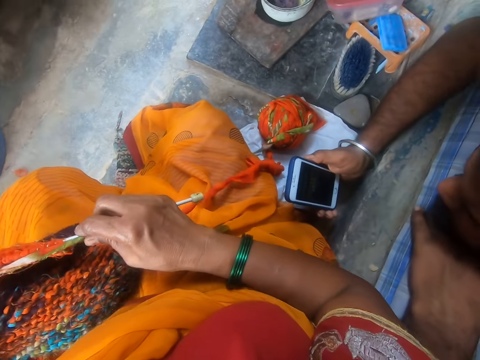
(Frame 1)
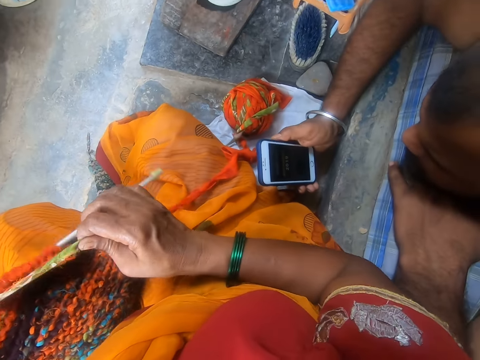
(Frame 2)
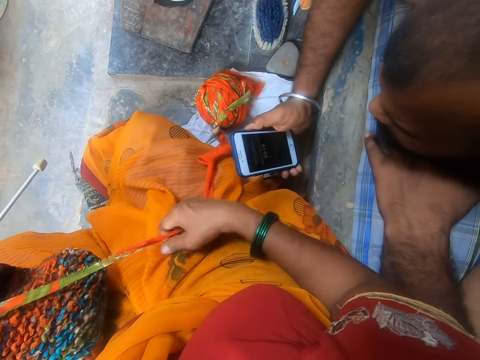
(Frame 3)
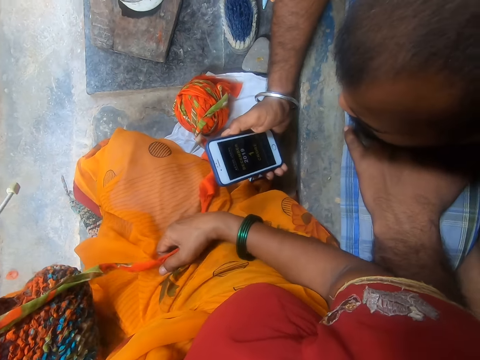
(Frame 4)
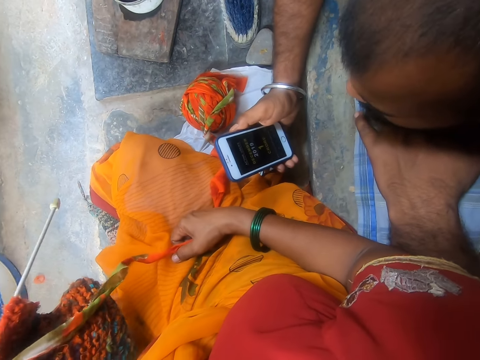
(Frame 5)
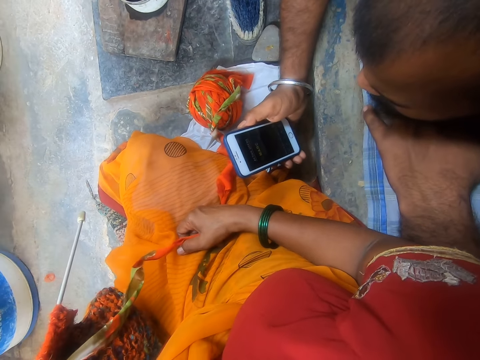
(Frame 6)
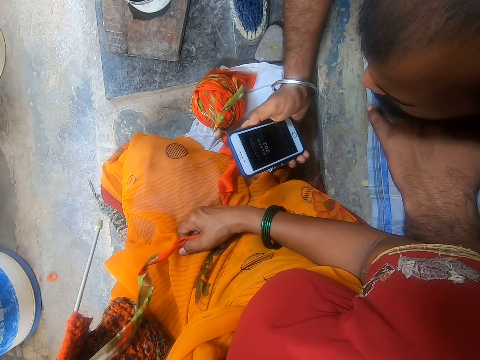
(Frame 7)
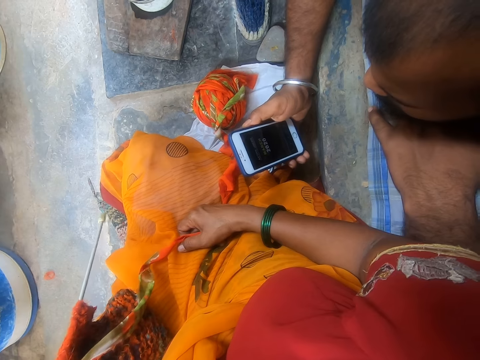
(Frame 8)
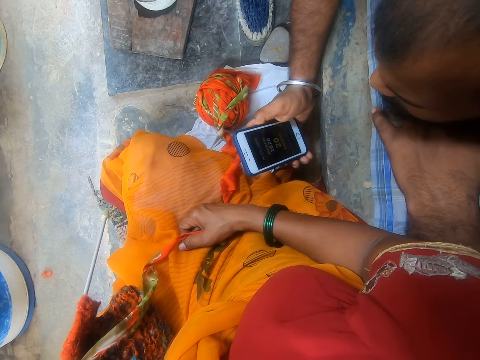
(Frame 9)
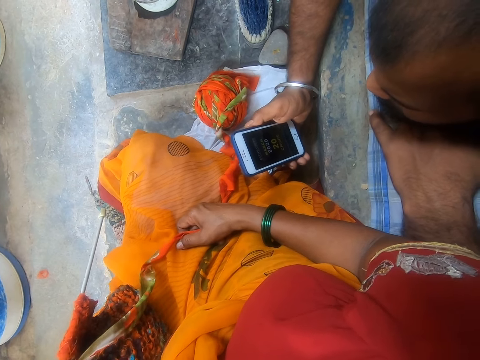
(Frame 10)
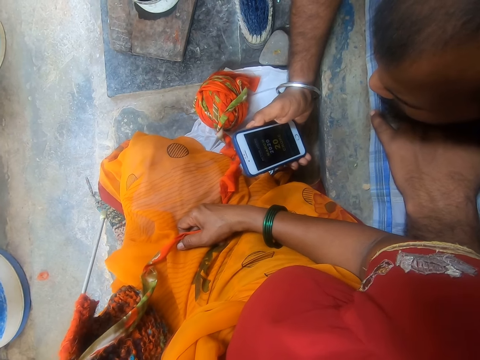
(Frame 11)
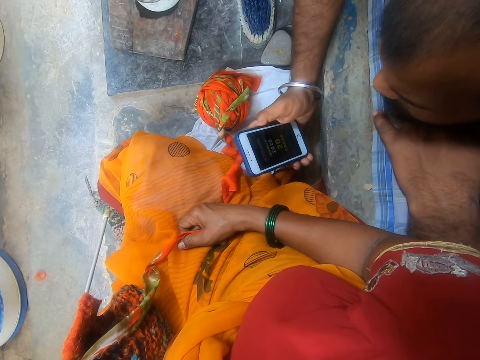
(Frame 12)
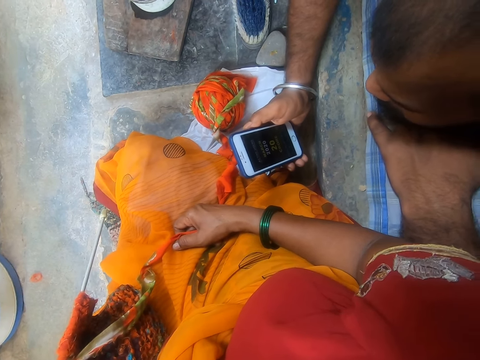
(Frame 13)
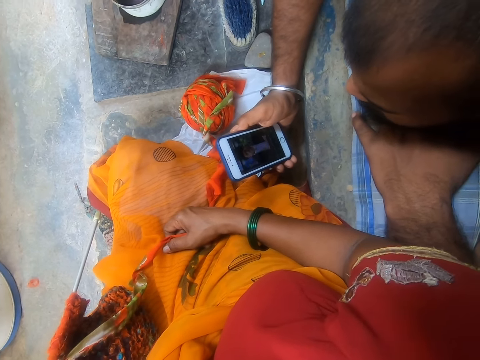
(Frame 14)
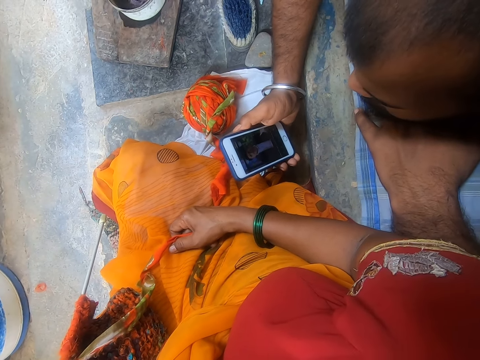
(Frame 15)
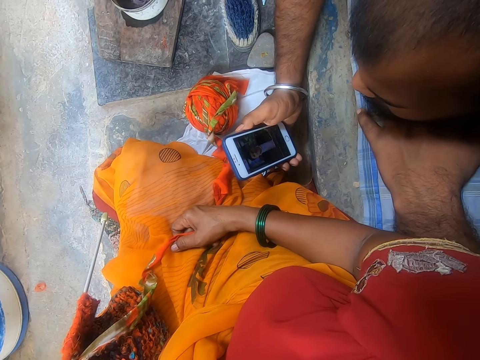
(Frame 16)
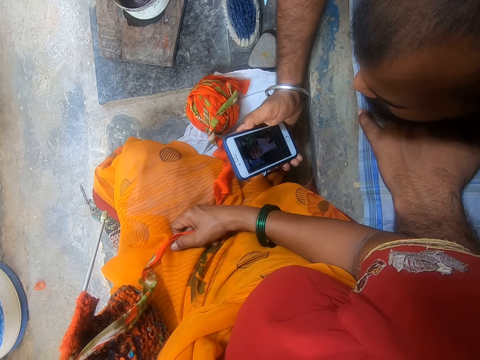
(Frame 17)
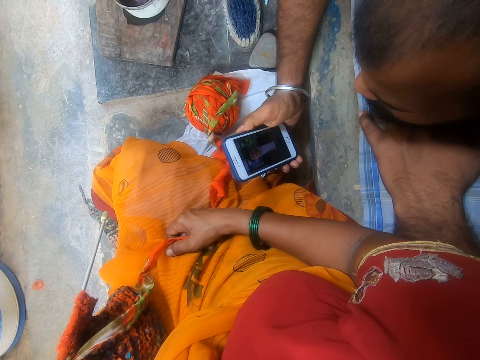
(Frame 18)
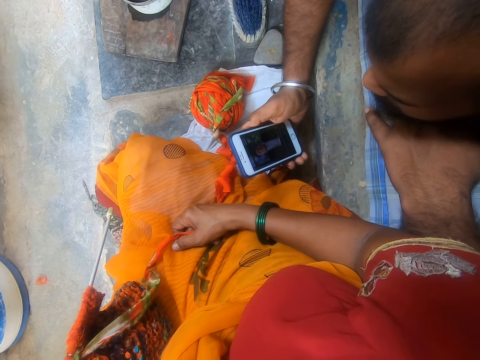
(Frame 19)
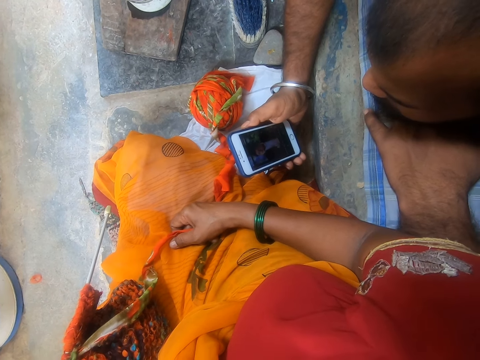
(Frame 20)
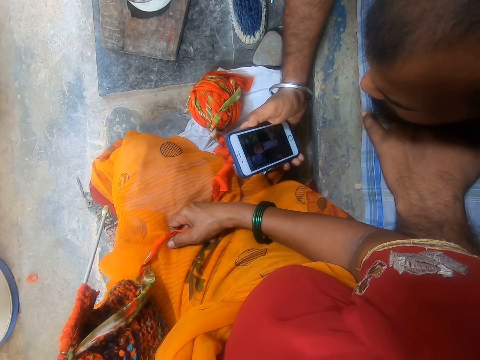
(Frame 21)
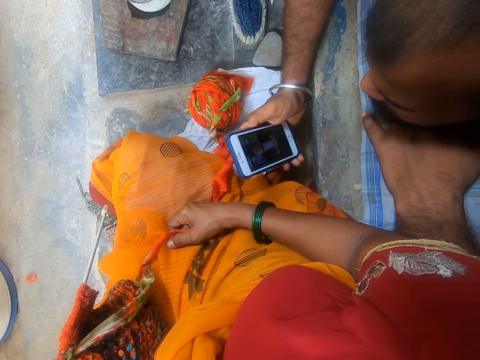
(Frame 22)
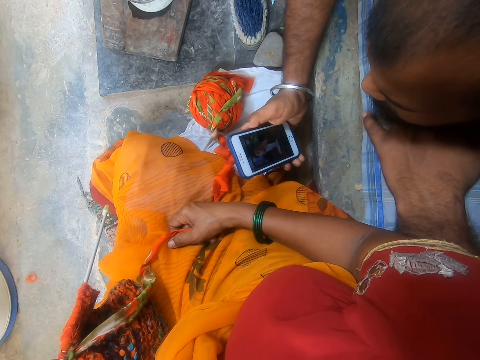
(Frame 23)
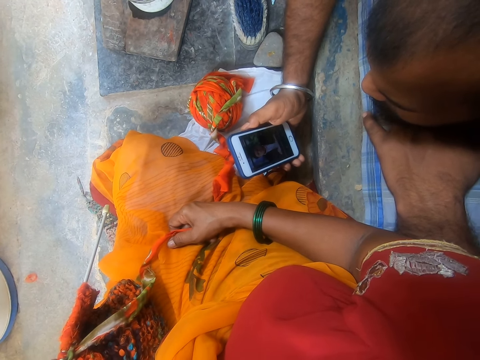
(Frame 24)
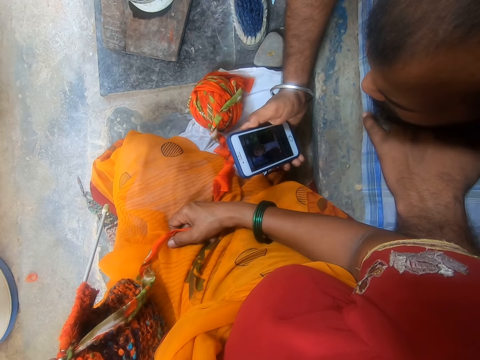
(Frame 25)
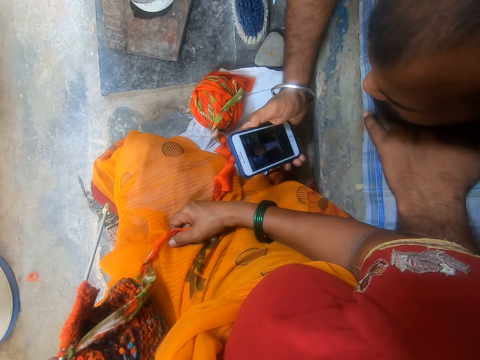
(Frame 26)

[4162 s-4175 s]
The camera wearer stares at a phone. A person shows a message to the camera wearer.

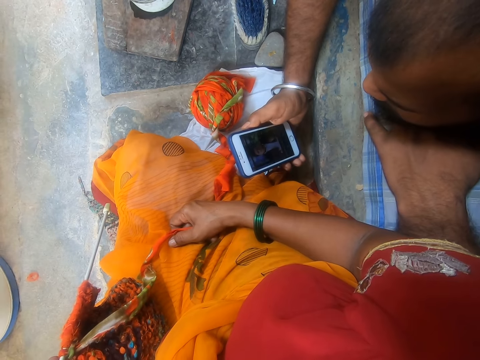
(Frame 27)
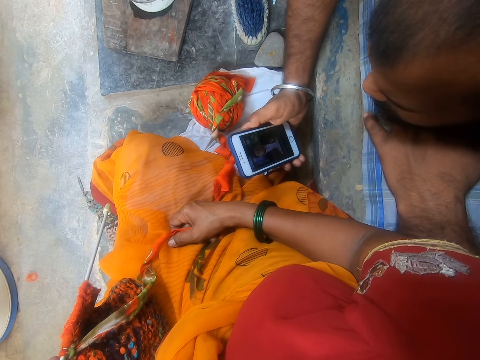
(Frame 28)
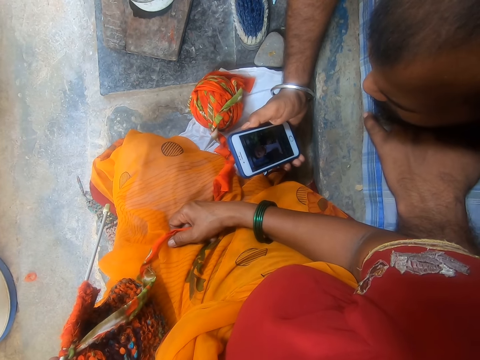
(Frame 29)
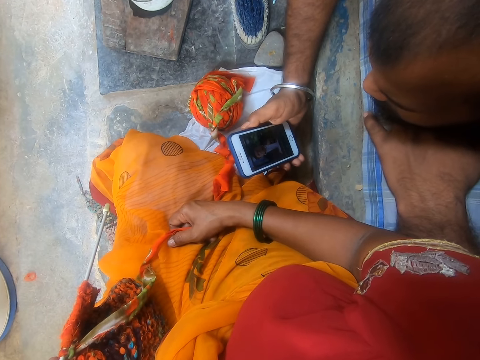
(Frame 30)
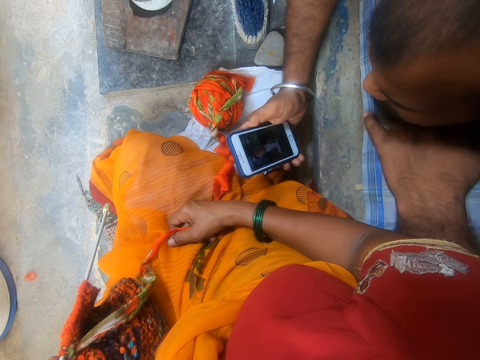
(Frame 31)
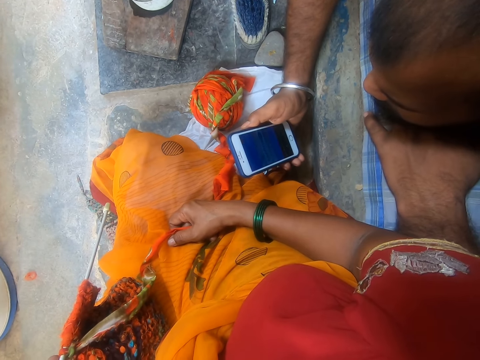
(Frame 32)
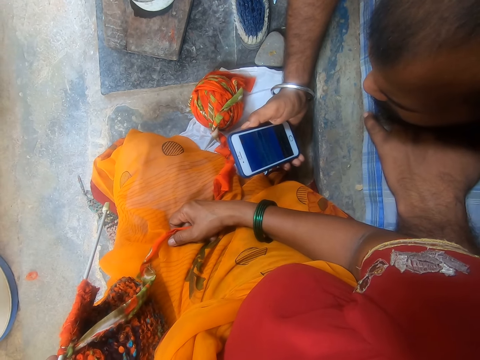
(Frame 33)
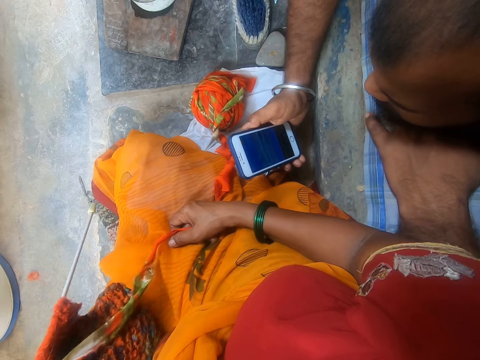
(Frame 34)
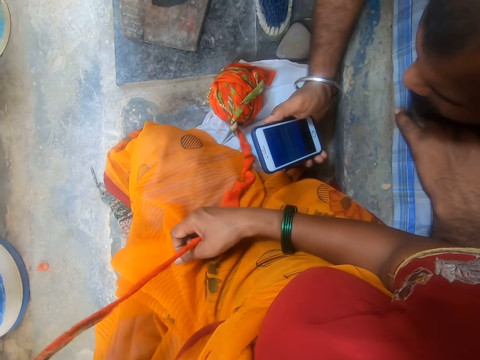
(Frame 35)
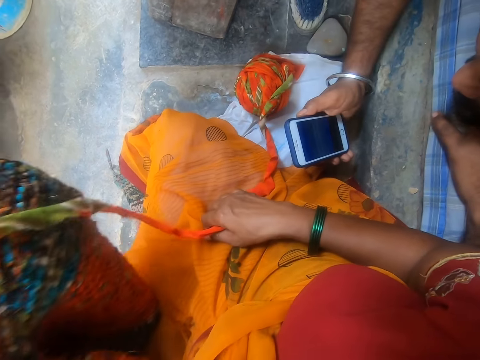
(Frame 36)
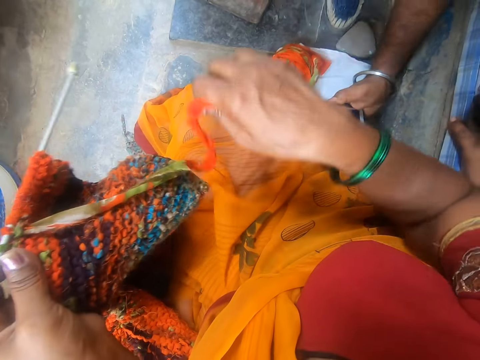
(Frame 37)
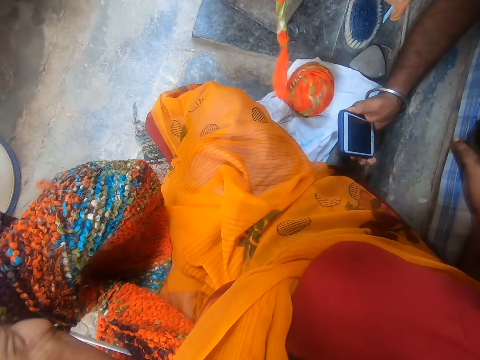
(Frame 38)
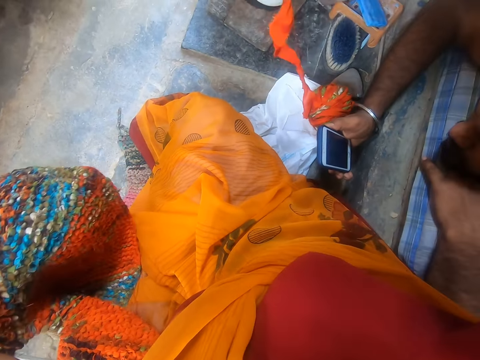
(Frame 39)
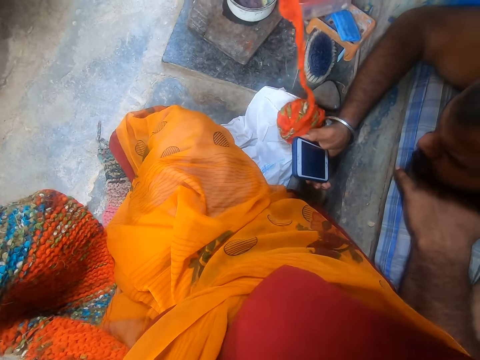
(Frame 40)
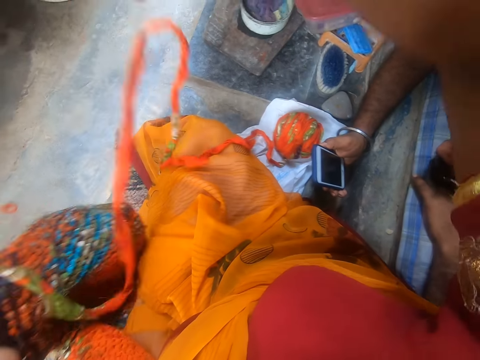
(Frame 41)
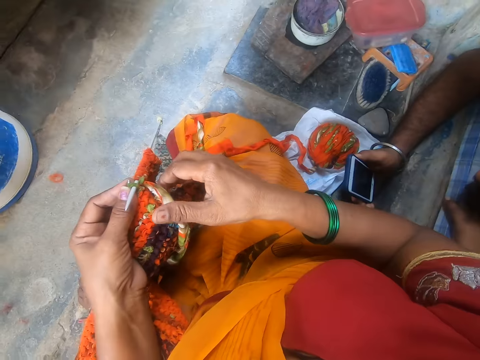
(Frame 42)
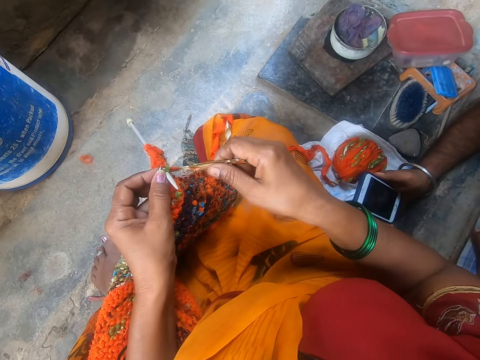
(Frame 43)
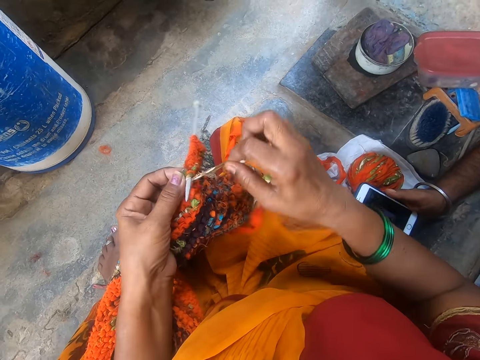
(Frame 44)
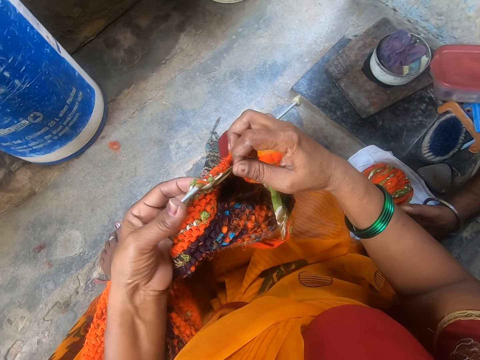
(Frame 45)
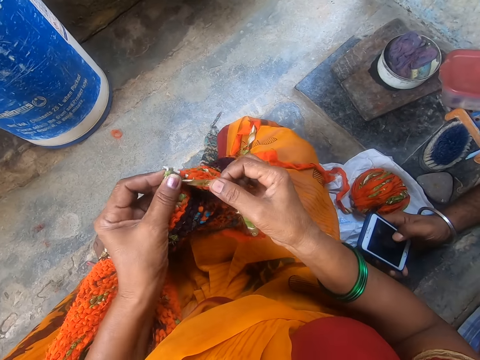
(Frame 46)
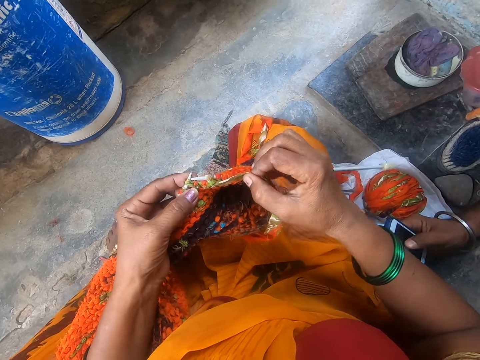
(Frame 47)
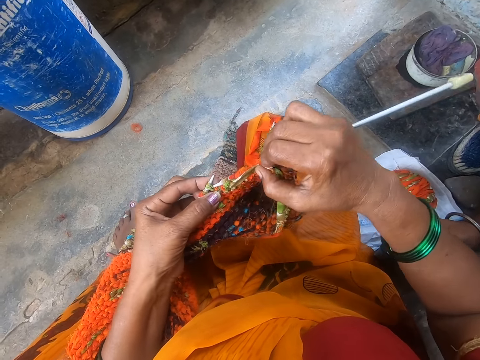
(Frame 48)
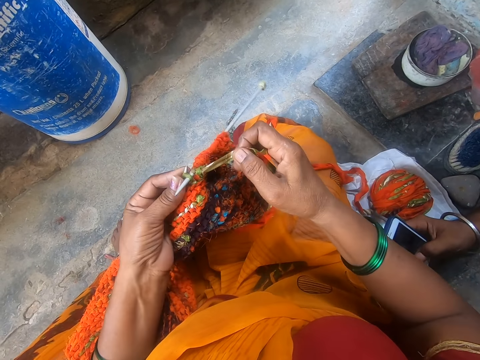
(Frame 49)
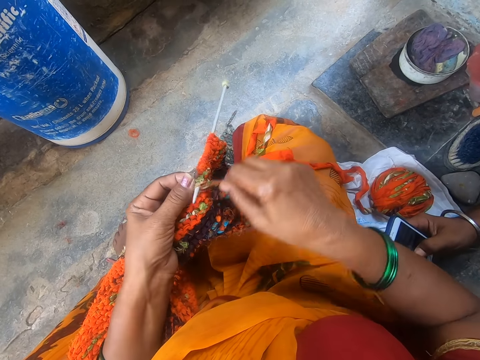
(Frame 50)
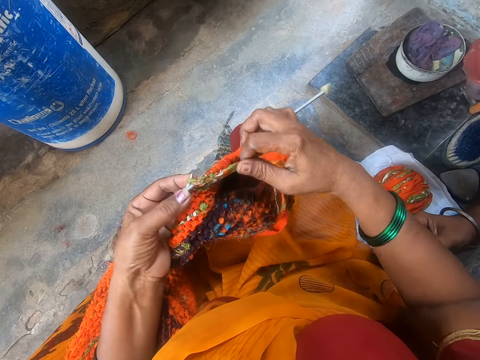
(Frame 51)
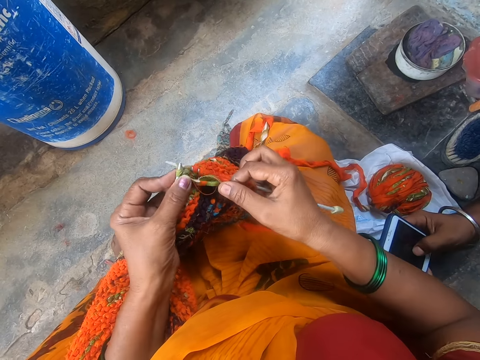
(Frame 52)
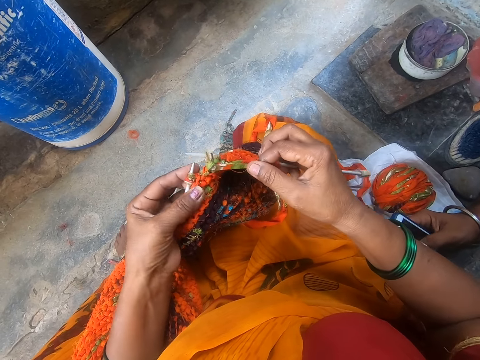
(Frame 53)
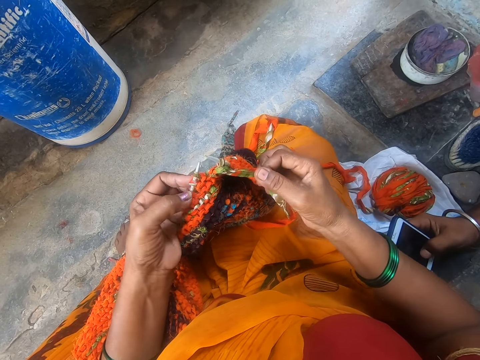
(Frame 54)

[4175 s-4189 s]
The camera wearer stretches a thread with the hand. They knit the fabric using a crochet hook and a yarn.
